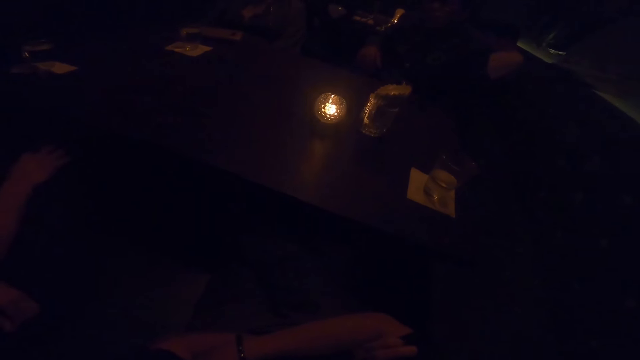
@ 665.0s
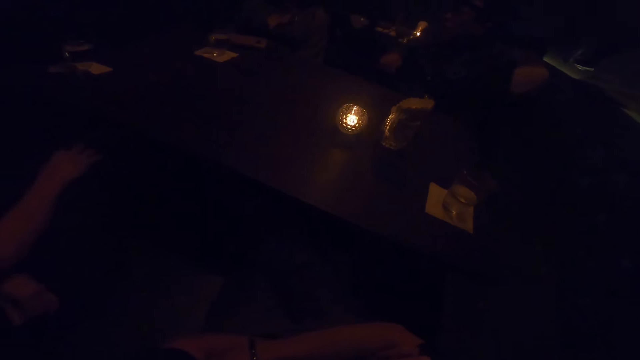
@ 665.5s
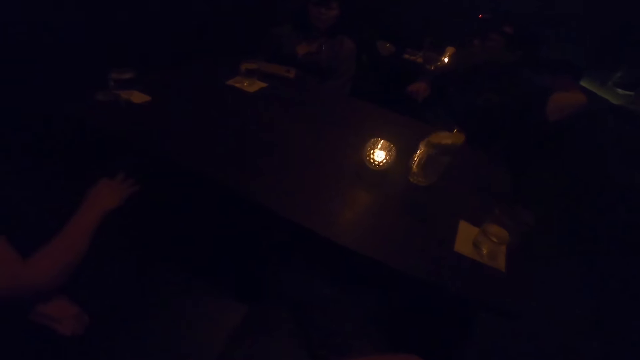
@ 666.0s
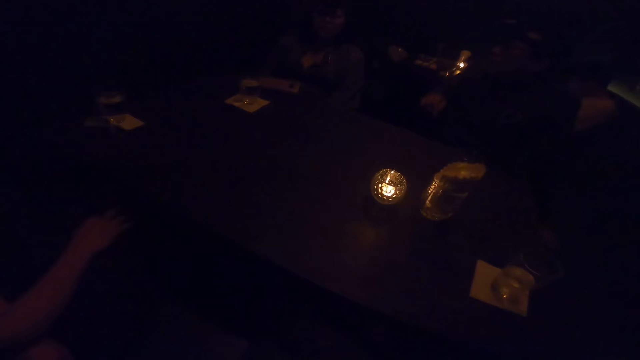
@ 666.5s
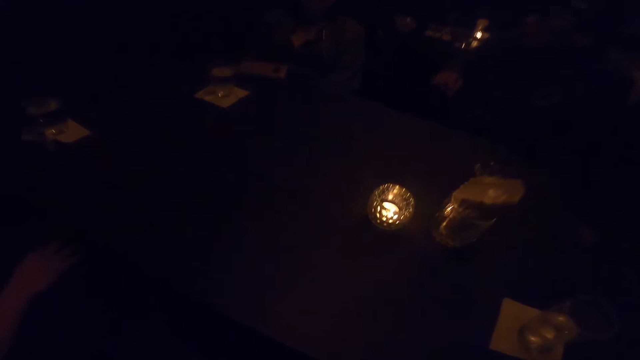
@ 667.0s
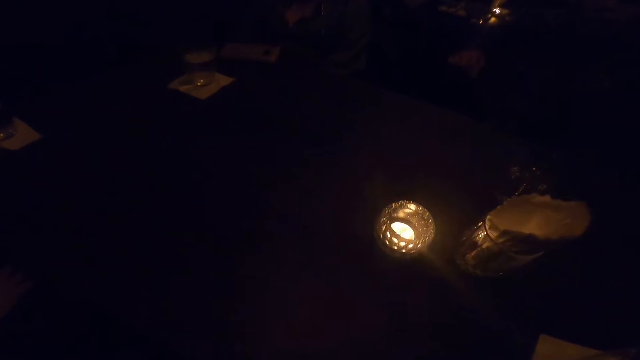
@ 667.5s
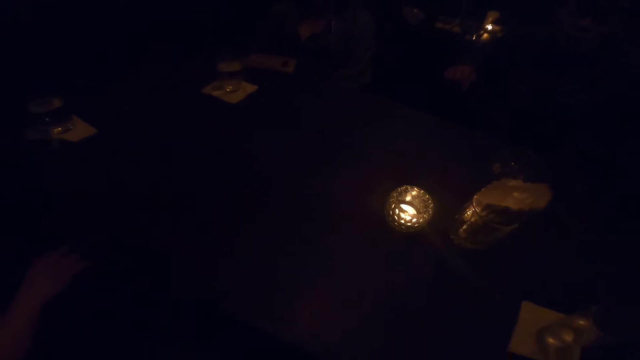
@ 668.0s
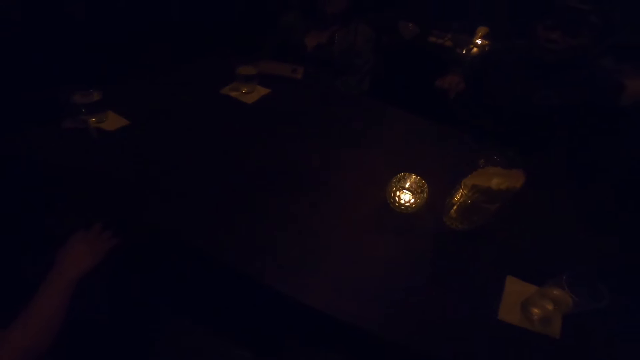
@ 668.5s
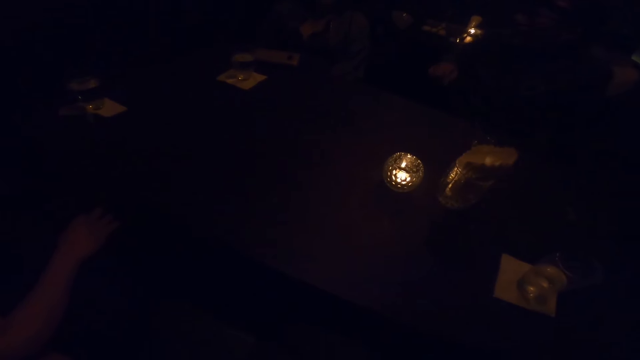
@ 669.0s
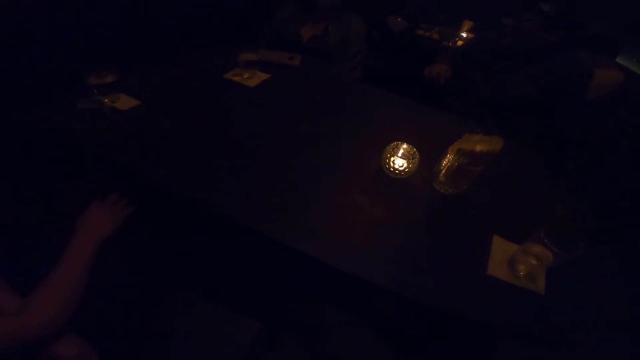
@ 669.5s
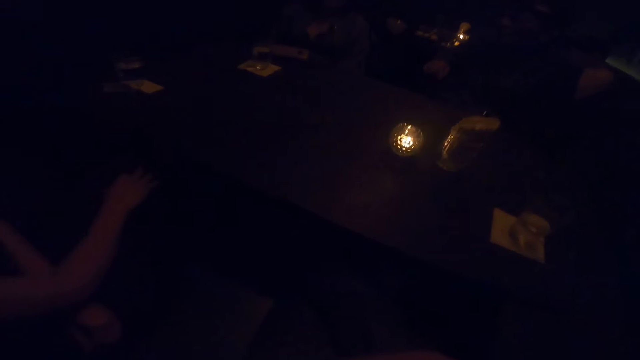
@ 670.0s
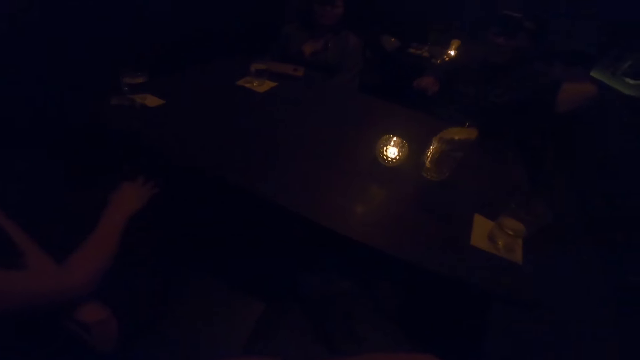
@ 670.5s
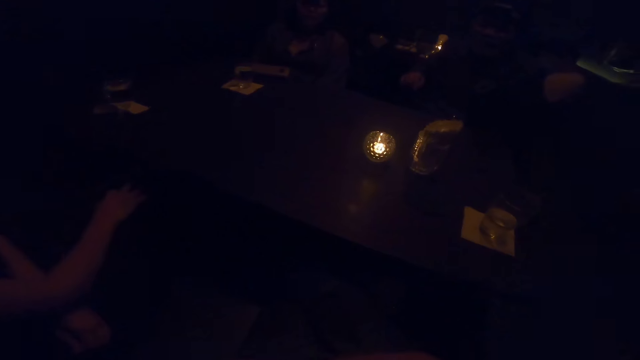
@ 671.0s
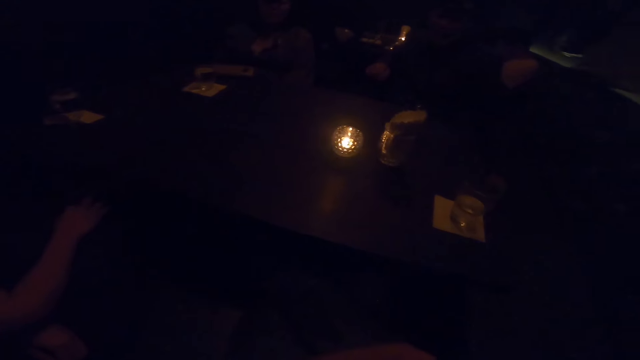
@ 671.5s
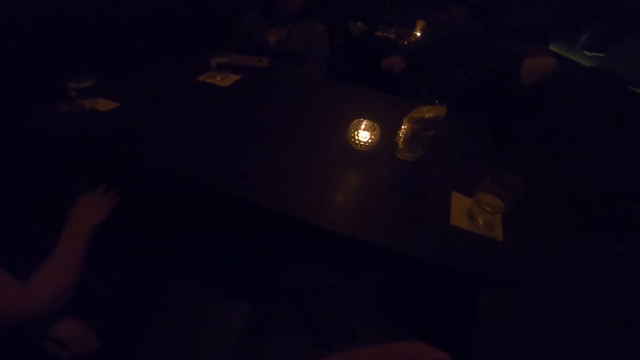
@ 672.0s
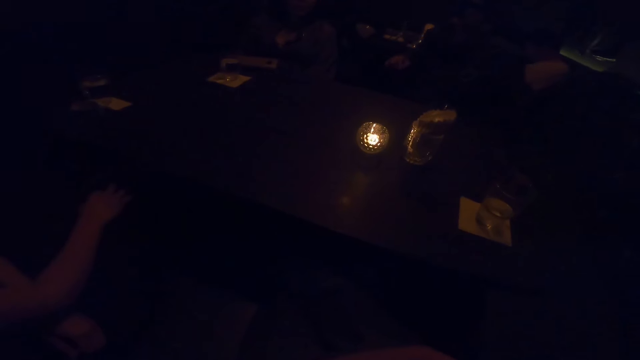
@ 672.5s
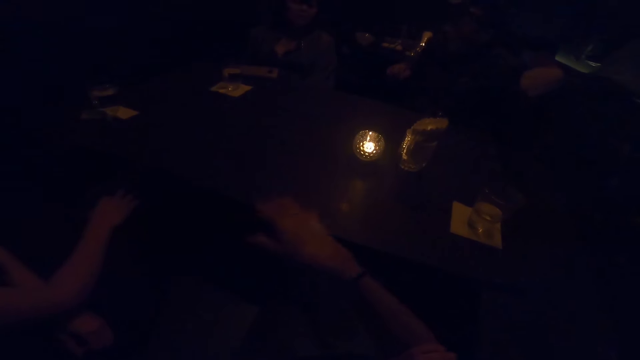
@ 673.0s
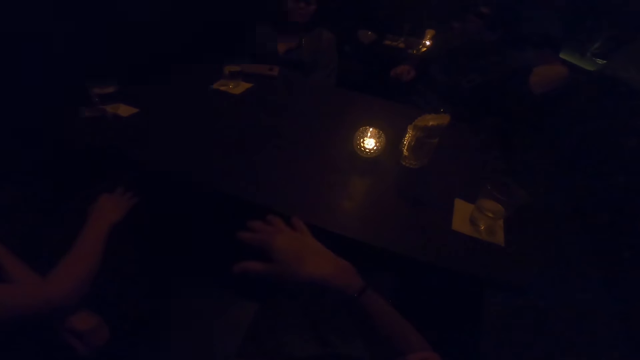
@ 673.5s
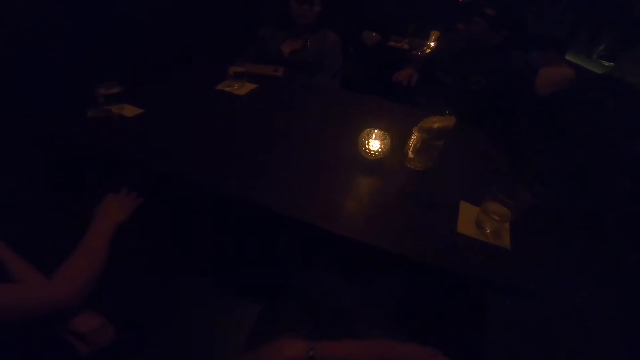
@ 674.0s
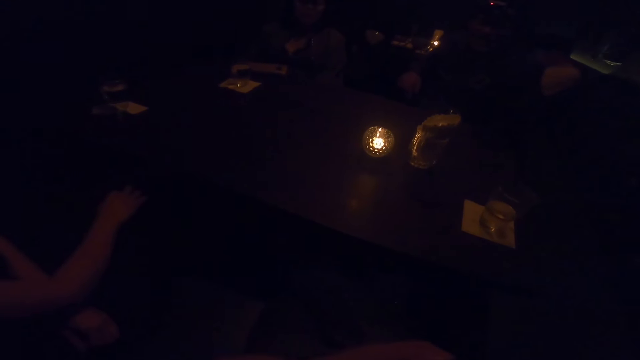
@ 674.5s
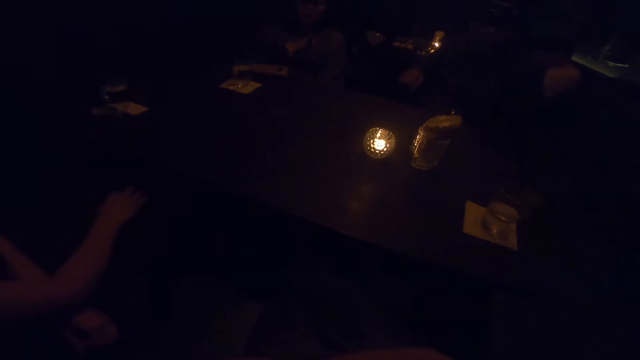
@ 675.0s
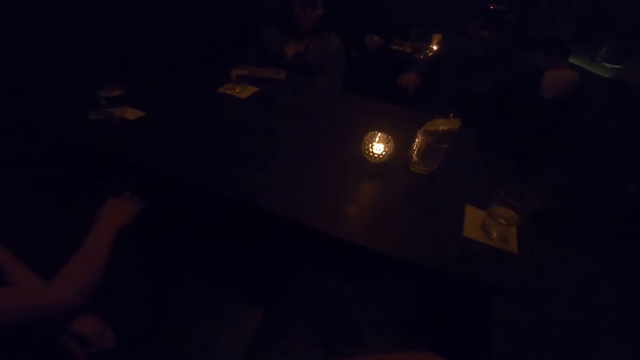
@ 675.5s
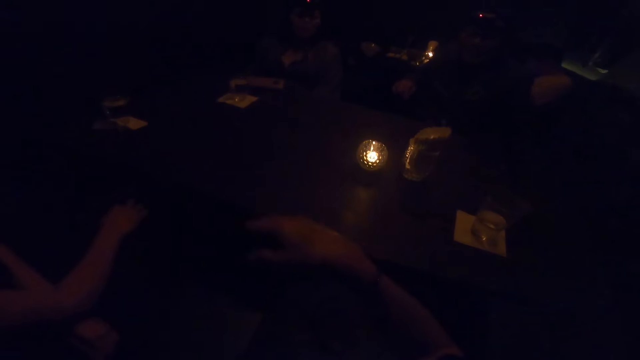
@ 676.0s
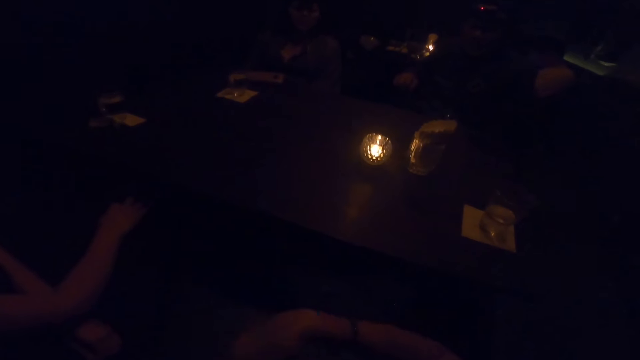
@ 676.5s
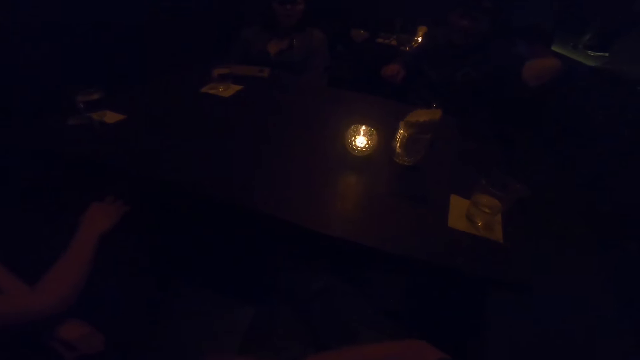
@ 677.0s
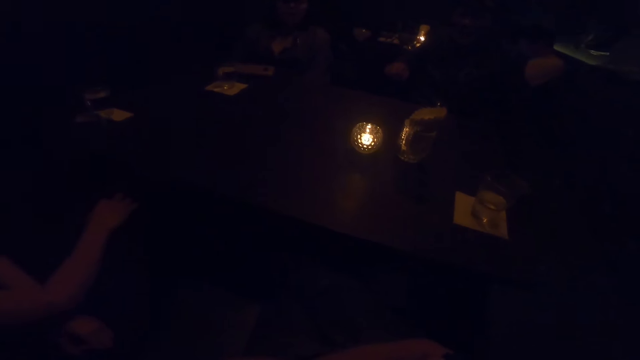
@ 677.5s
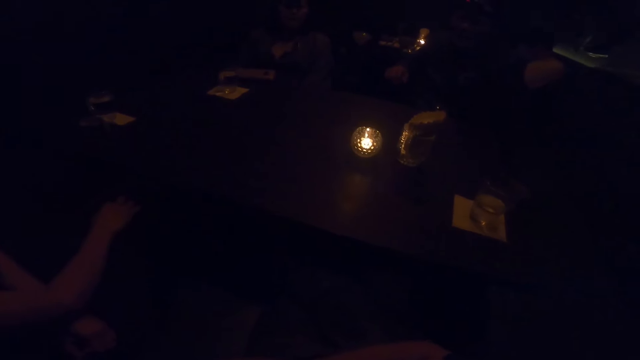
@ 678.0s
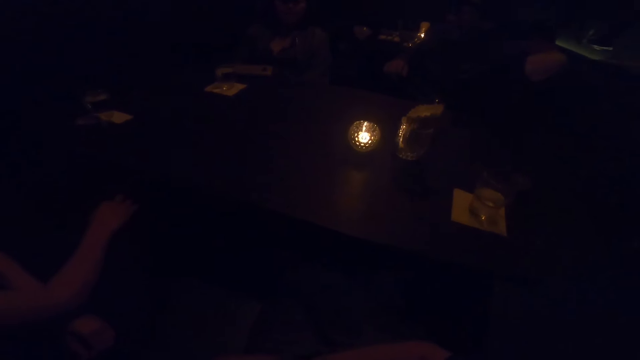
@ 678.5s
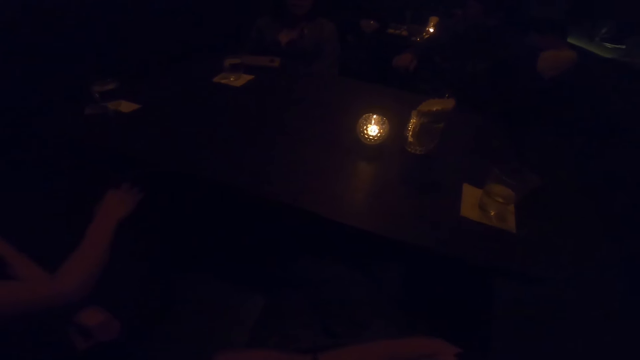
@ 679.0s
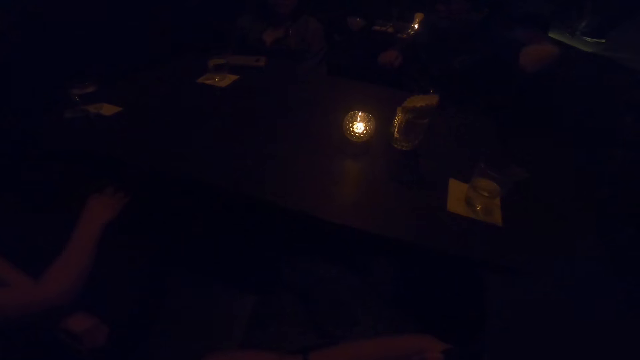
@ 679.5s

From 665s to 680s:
The camera wearer sways a hand in the air. They sway a hand in the air again.

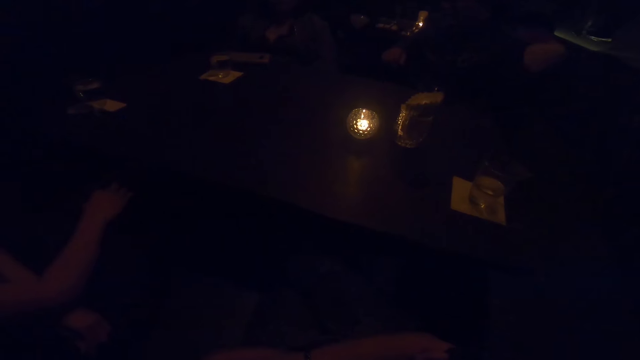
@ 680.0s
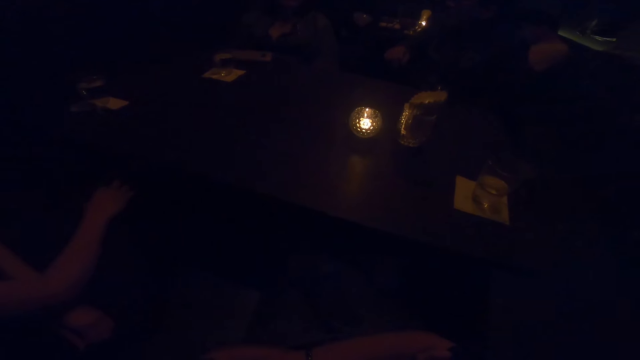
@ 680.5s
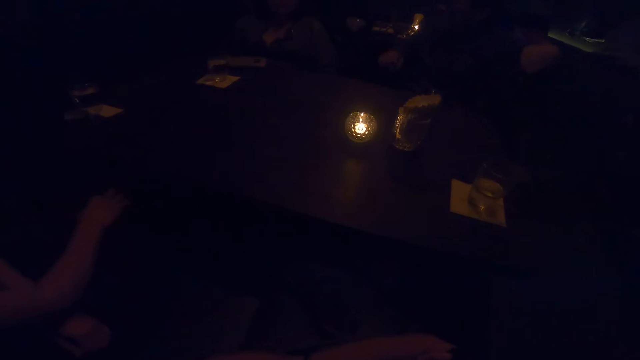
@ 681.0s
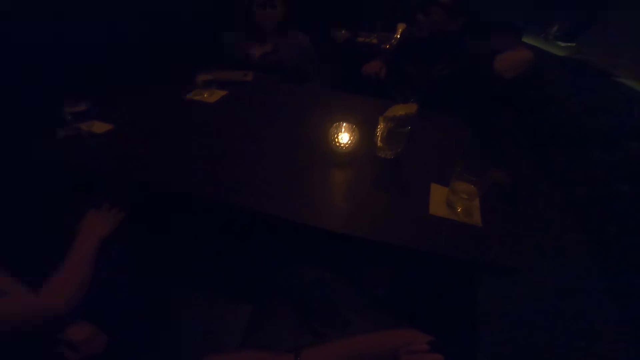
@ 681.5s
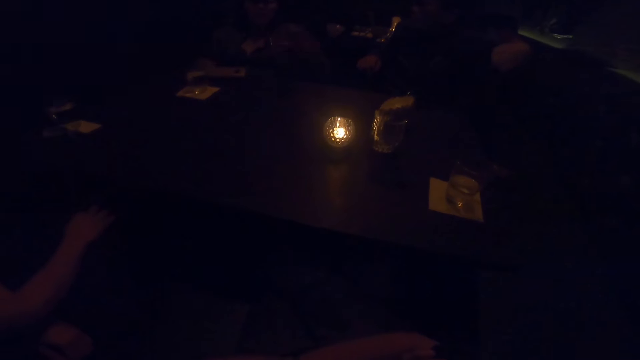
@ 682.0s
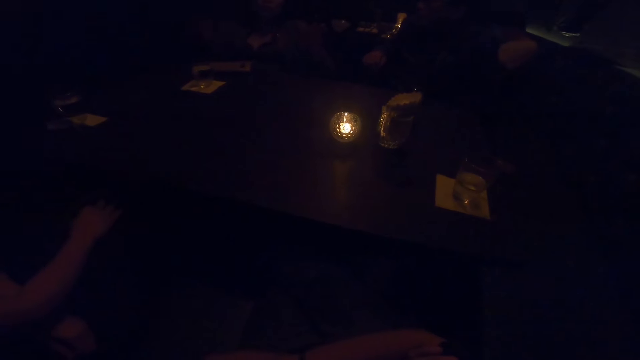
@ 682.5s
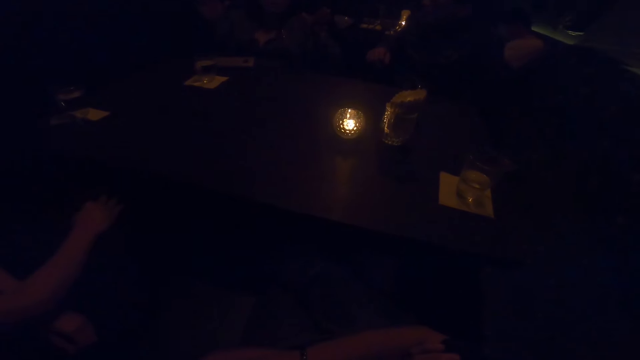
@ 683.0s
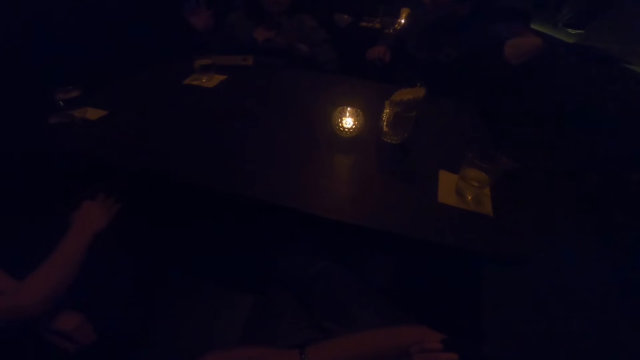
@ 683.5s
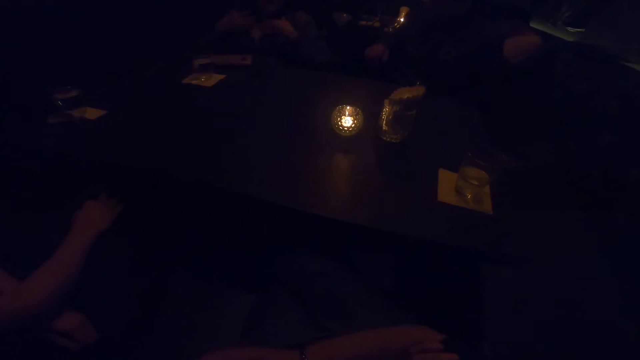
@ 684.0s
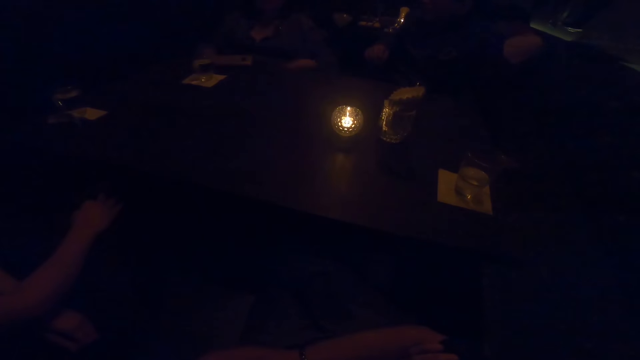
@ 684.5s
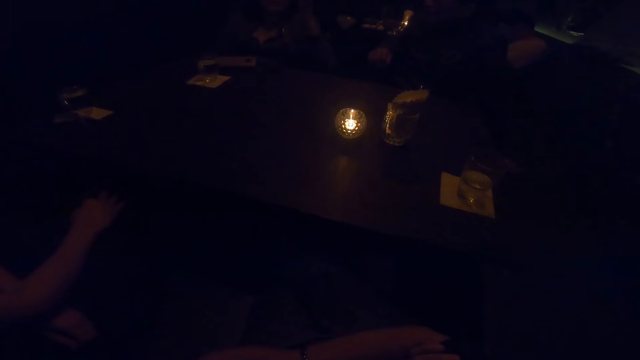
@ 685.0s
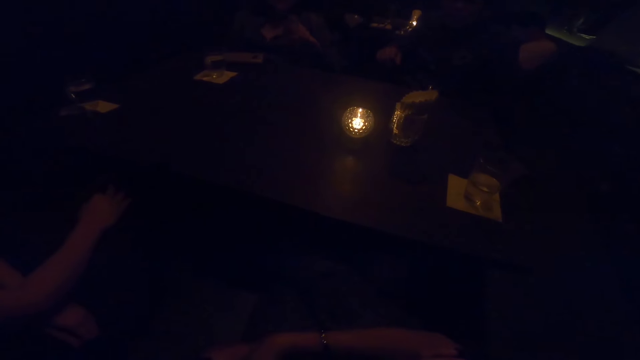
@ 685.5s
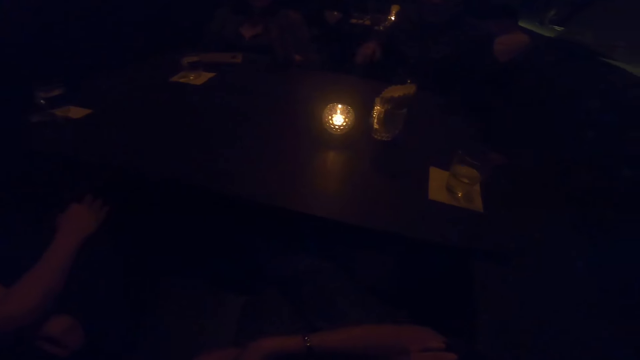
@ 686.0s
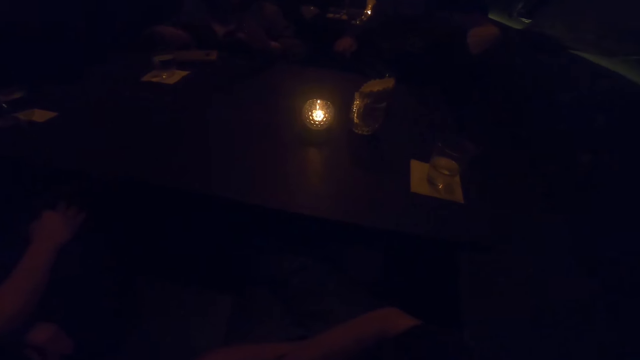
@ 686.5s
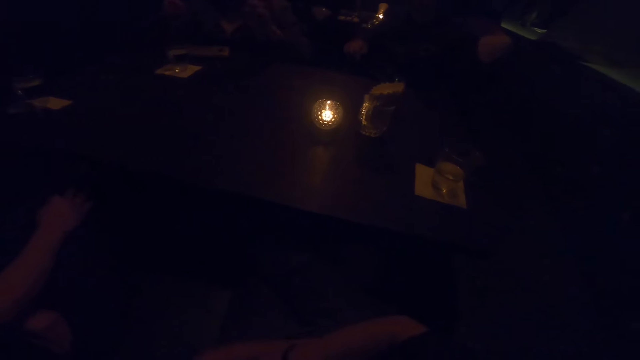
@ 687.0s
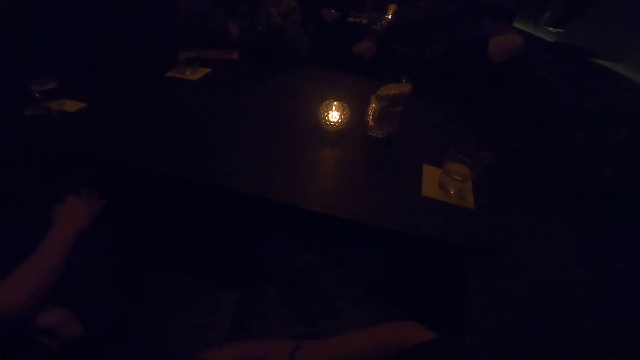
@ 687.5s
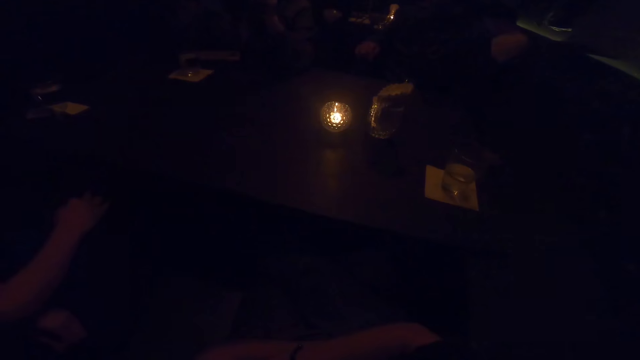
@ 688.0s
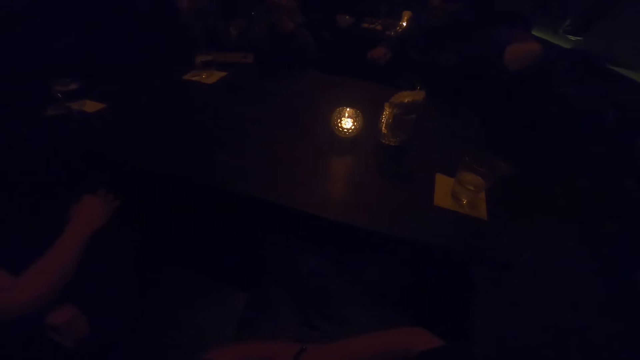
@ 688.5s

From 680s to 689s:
A person sways hands in the air. Another person lifts a hand in the air.
